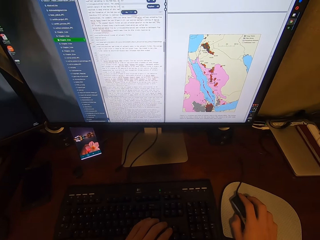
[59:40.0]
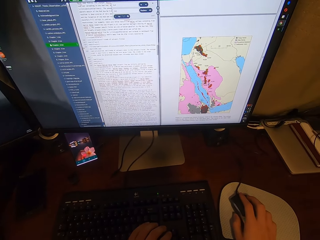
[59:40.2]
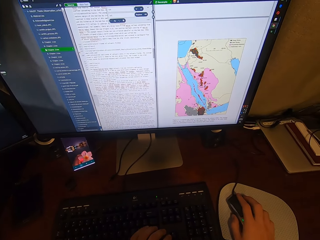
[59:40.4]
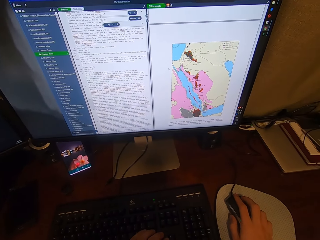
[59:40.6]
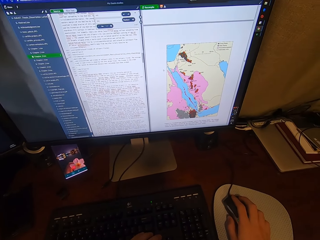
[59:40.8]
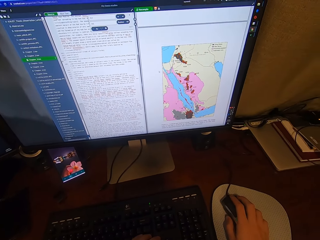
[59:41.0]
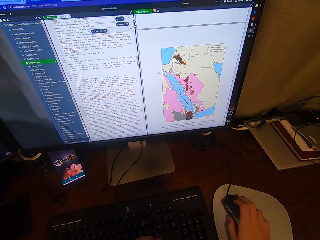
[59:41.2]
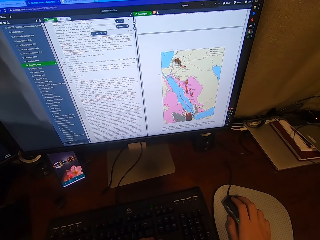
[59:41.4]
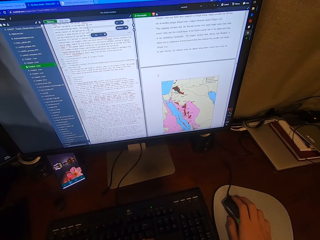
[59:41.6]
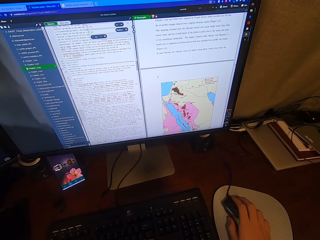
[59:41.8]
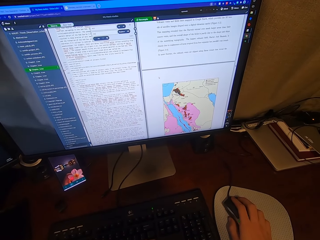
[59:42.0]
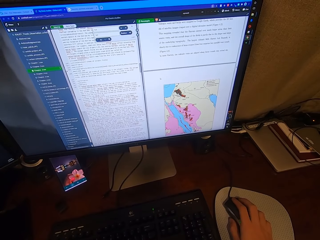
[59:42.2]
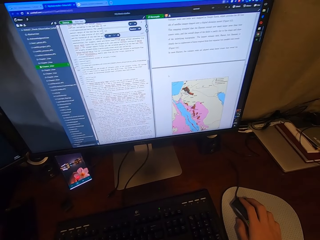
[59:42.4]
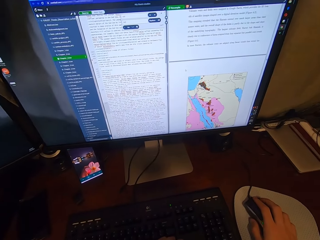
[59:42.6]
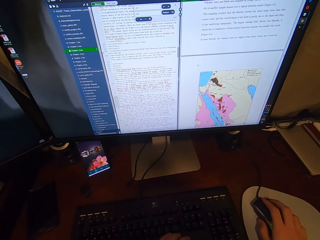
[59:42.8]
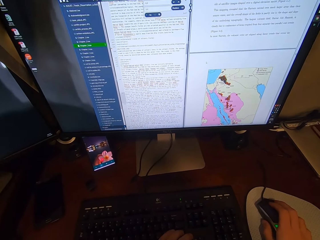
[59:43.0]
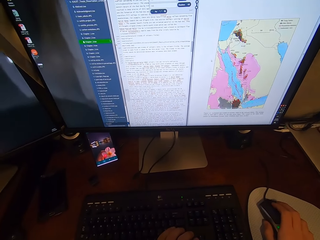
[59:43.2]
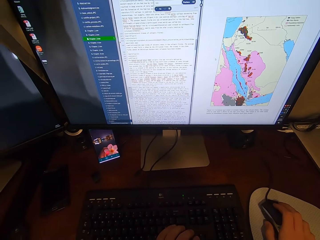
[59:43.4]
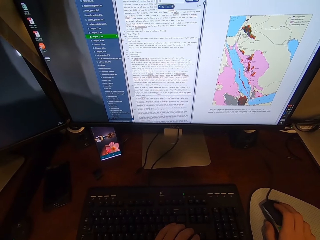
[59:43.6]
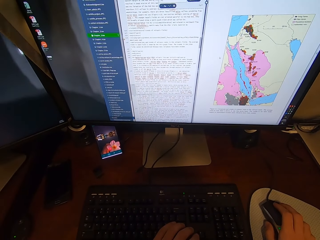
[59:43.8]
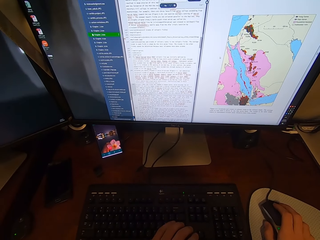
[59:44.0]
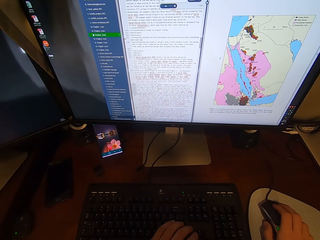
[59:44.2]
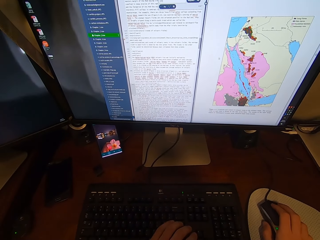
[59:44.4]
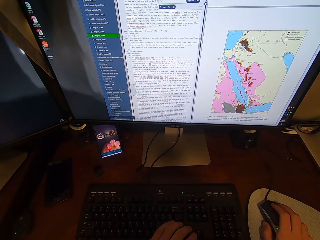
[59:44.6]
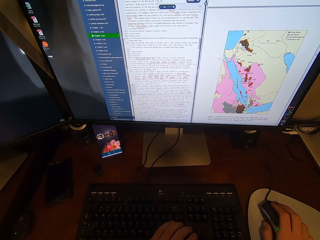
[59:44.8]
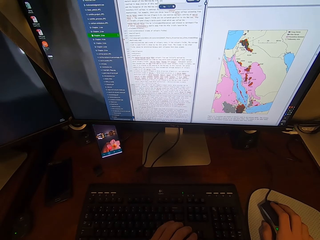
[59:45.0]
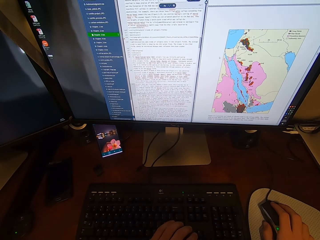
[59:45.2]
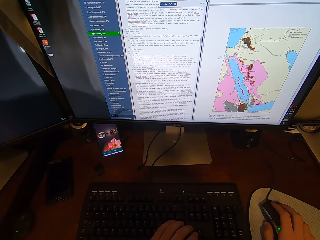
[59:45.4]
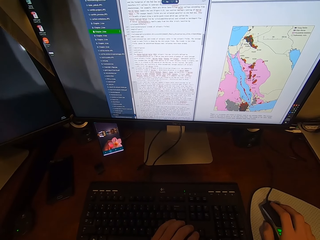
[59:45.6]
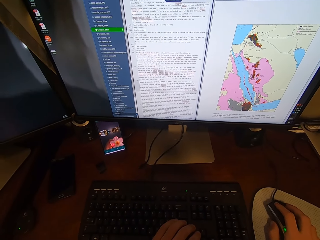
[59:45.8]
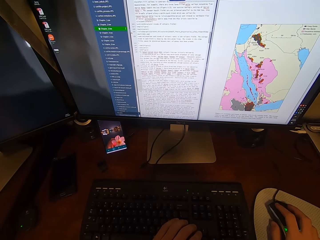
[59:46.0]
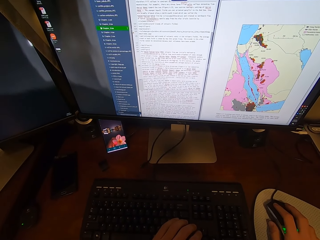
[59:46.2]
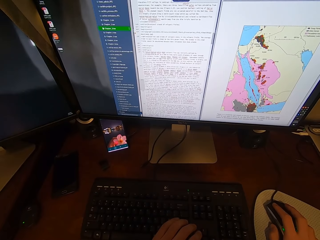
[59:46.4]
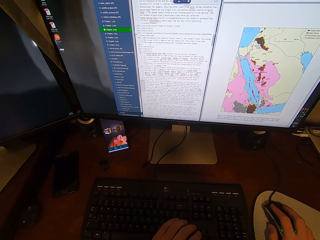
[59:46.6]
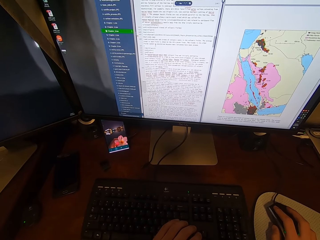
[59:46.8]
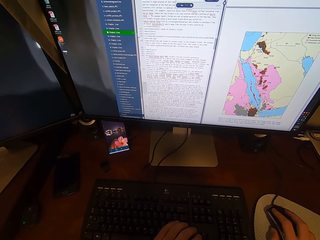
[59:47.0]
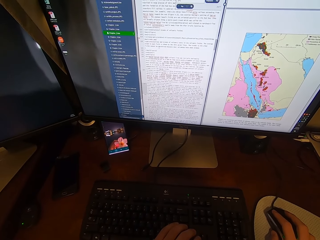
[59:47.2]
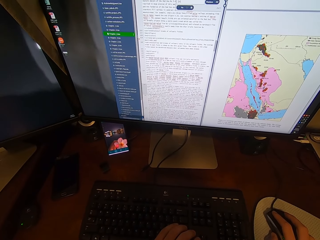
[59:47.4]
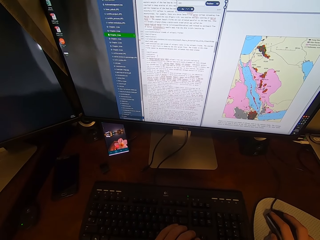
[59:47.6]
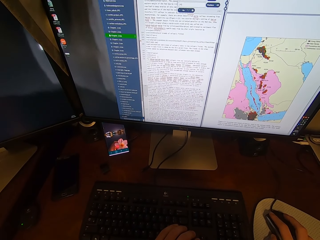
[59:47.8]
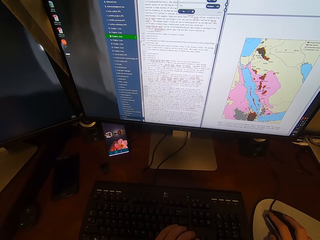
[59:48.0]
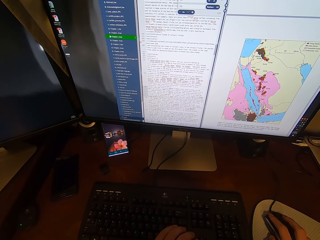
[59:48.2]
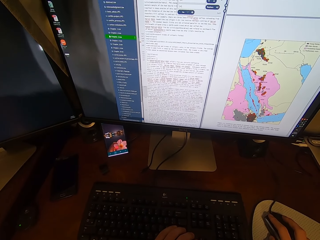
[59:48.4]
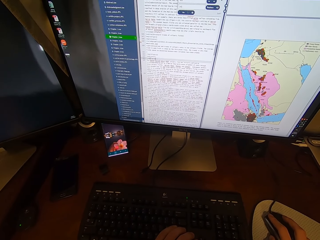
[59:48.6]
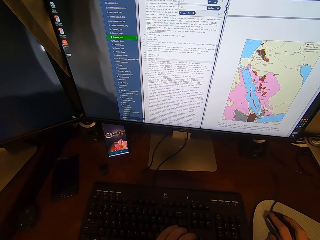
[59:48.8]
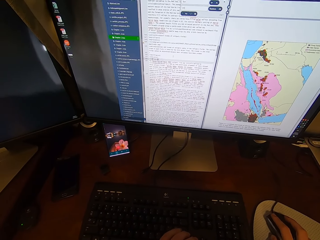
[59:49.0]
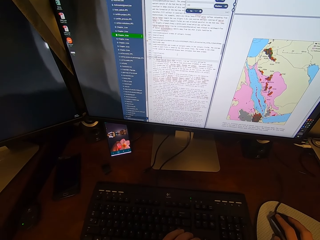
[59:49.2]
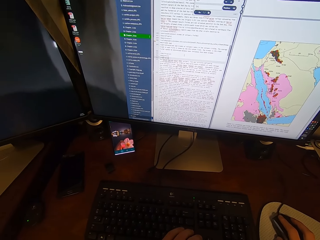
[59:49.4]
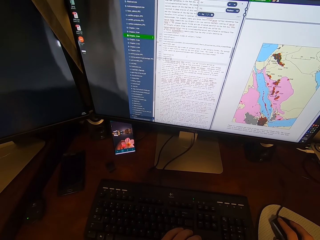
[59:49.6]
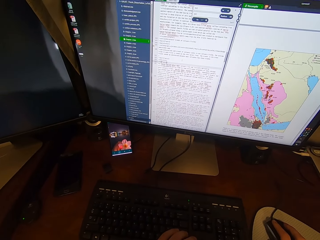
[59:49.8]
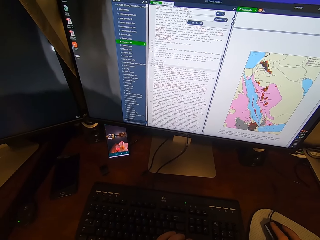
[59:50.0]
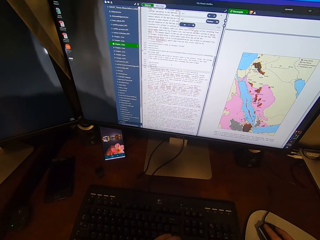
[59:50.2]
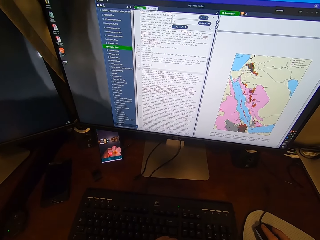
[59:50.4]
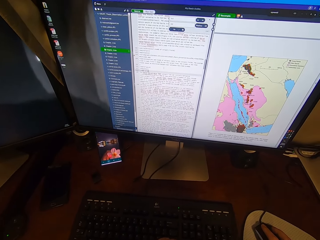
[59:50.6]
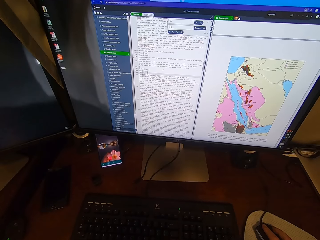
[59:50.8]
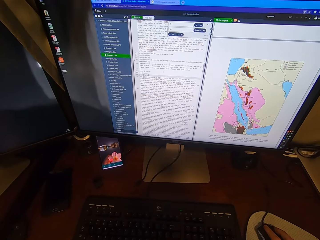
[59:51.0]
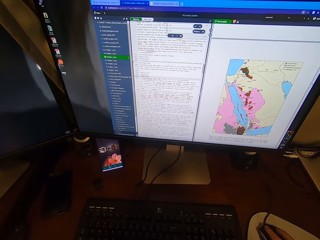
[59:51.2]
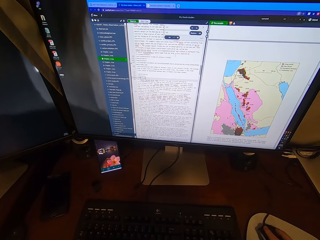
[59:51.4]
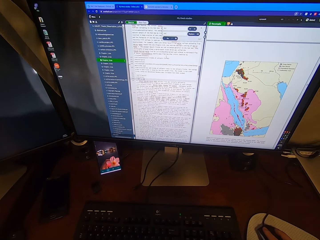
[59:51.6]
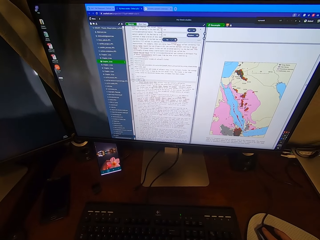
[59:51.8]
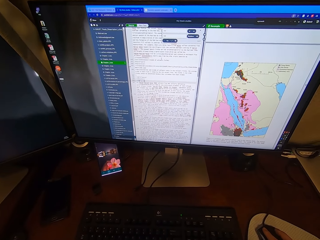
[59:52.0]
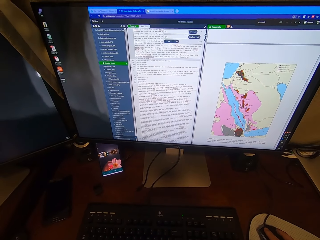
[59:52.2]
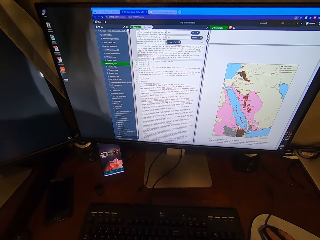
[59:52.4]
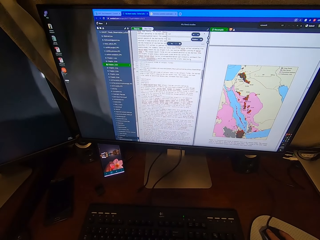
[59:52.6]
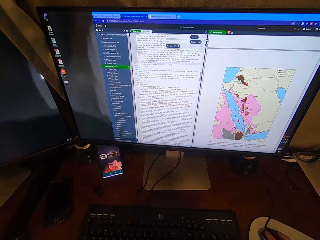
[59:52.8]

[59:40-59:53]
The camera wearer scrolls on the USB mouse attached to the desktop computer with his right hand. He looks at the computer. He clicks on the USB mouse attached to the desktop computer with his right hand.

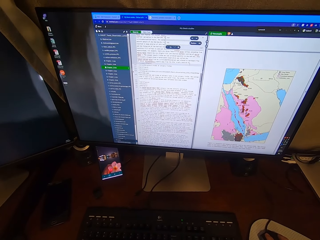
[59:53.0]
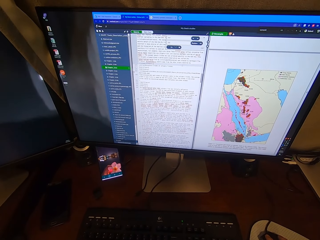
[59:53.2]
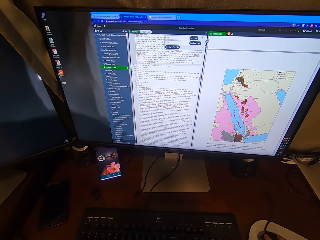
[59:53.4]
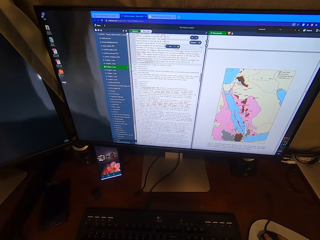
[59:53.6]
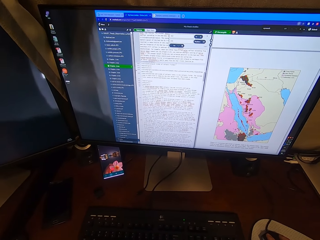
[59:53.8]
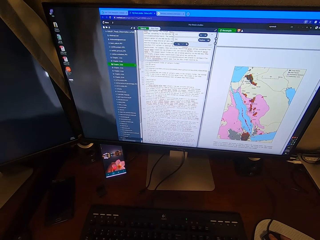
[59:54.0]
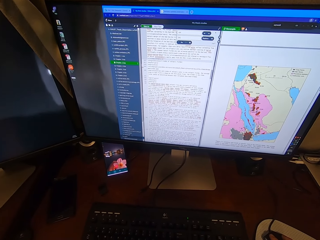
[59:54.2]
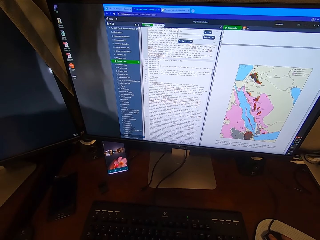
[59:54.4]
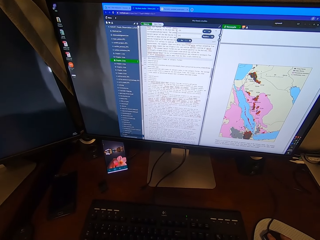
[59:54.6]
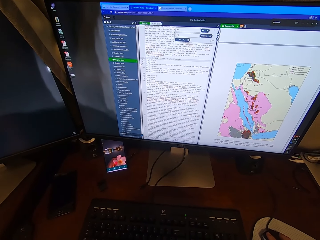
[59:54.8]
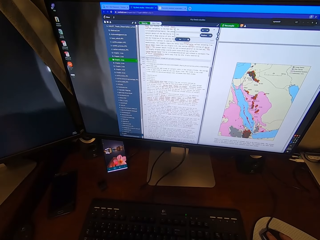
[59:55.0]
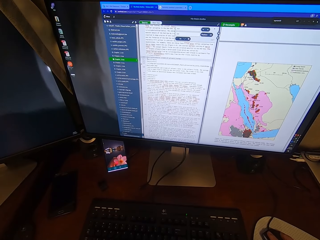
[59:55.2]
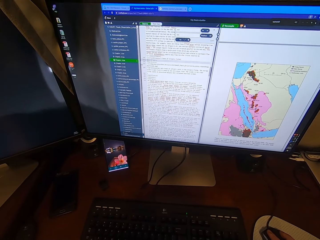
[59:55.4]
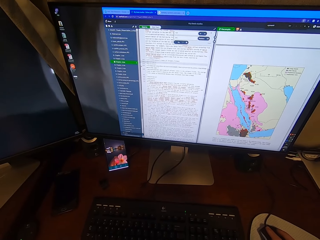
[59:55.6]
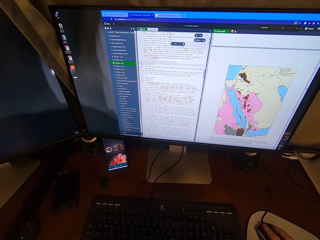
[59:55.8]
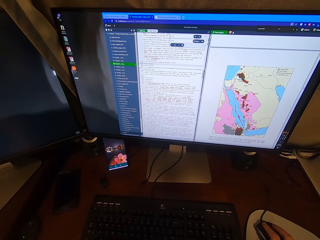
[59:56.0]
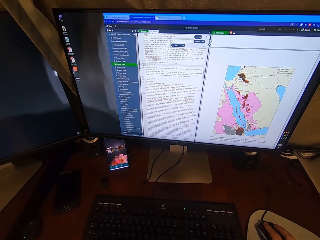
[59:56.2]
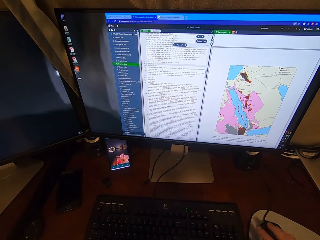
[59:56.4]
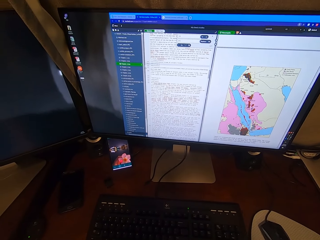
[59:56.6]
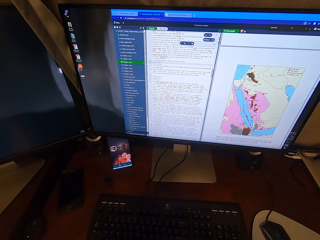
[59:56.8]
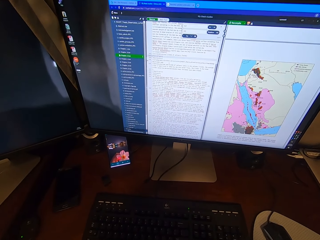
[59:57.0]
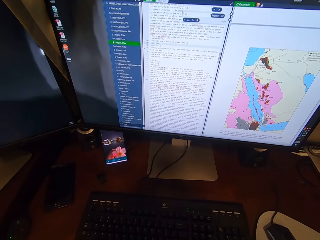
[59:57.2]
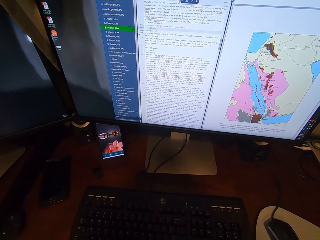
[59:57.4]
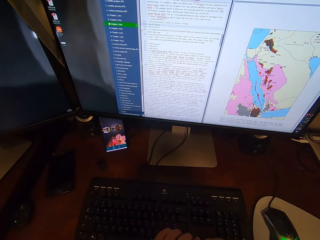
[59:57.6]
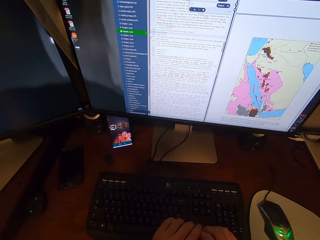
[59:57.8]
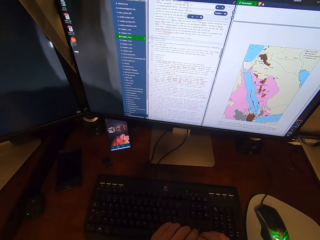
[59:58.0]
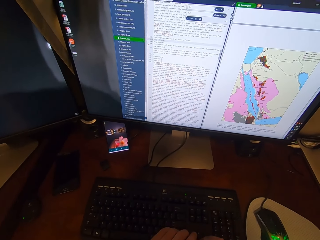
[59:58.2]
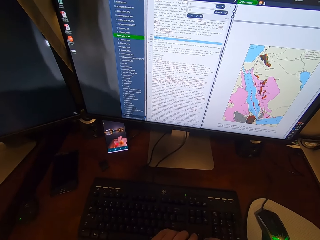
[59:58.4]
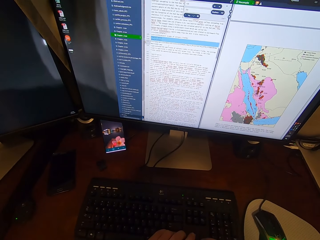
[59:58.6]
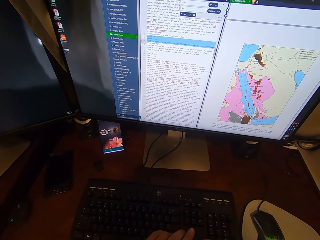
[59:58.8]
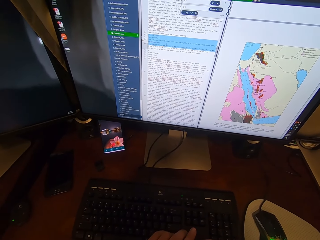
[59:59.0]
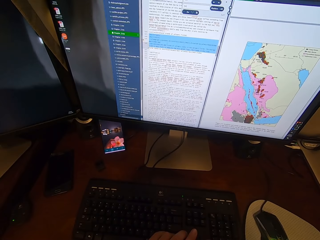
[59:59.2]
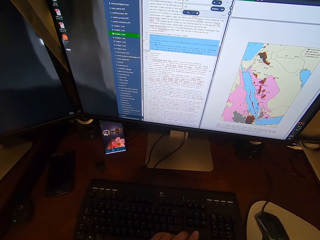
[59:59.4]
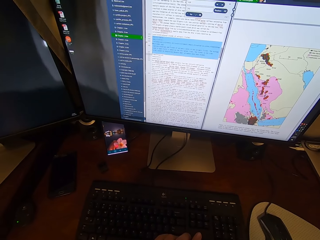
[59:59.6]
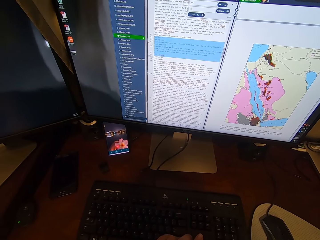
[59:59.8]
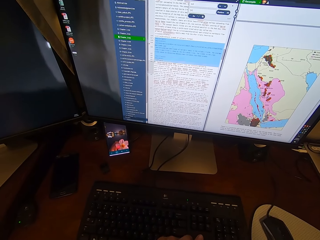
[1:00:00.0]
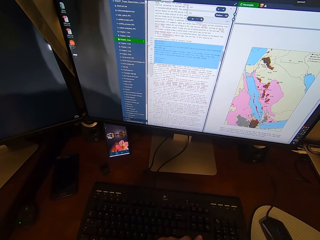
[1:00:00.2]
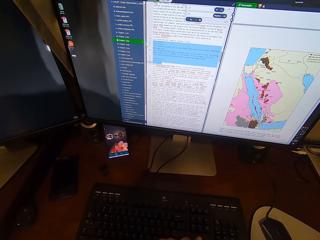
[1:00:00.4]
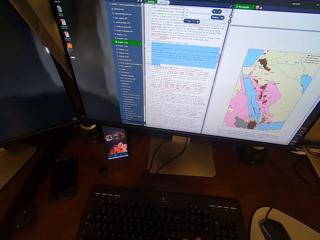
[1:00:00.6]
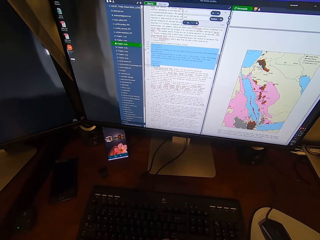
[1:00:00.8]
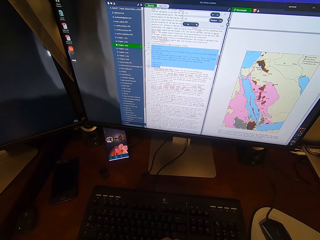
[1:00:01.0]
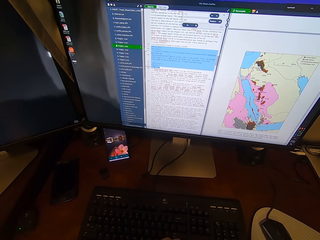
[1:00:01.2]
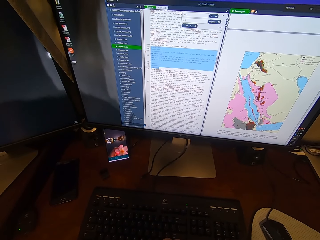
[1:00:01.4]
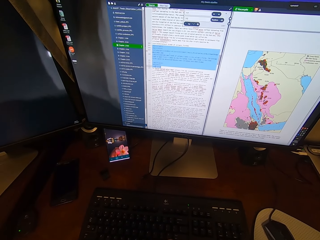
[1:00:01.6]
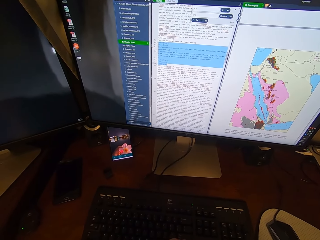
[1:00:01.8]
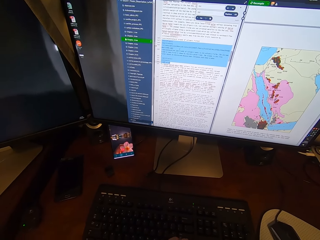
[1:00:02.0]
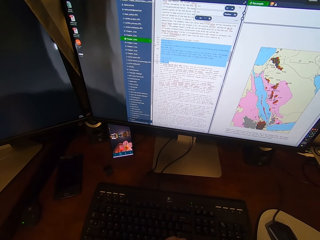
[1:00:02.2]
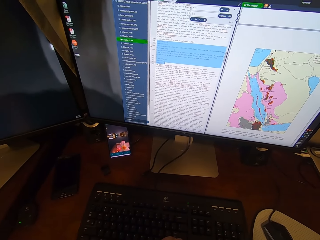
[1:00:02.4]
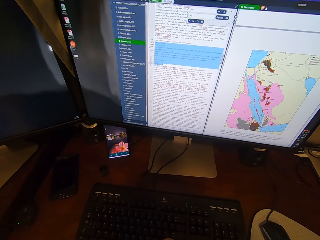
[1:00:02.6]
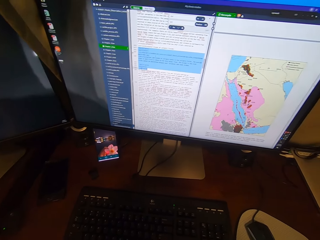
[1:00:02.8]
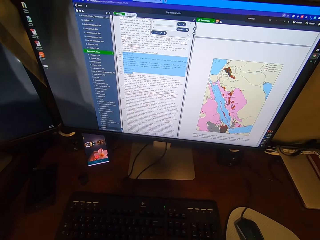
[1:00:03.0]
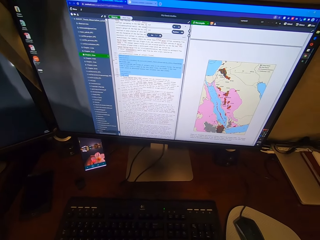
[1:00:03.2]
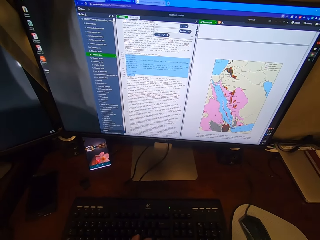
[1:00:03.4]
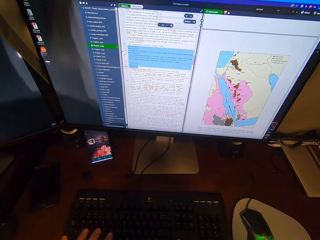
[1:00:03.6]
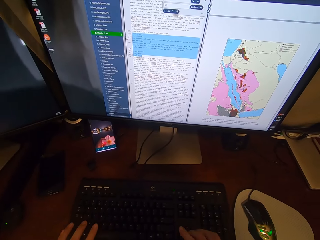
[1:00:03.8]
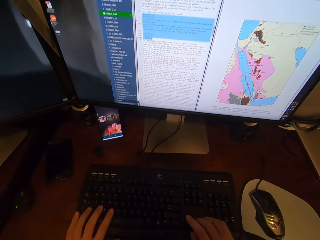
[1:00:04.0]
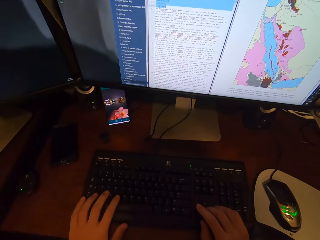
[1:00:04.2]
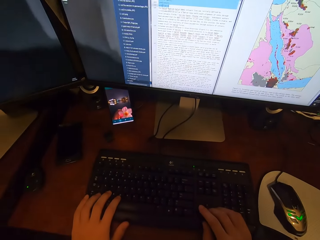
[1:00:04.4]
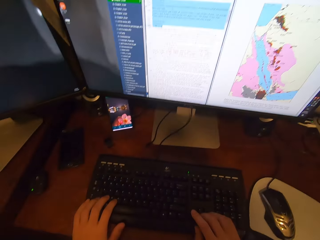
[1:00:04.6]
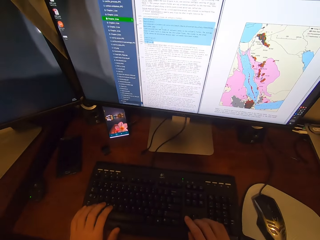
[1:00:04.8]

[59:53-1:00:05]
The camera wearer types on the keyboard attached to the desktop computer with his hands. He scrolls the computer. He looks at the computer.
